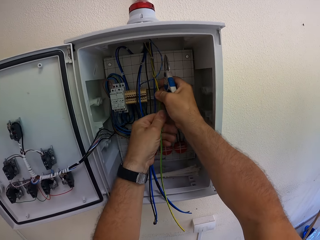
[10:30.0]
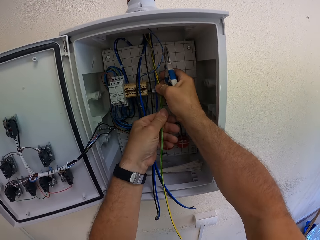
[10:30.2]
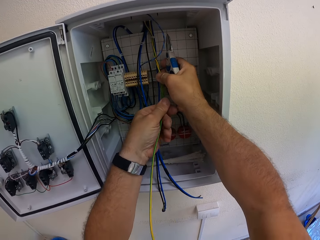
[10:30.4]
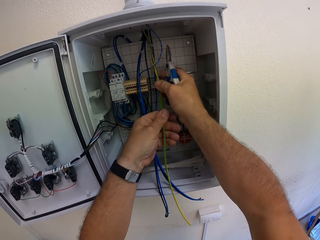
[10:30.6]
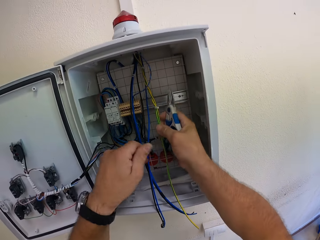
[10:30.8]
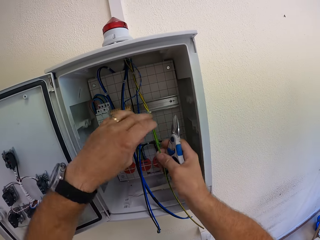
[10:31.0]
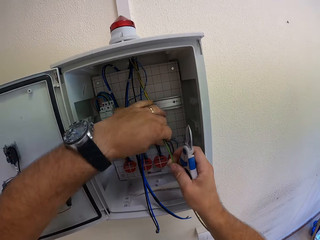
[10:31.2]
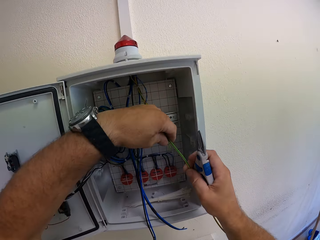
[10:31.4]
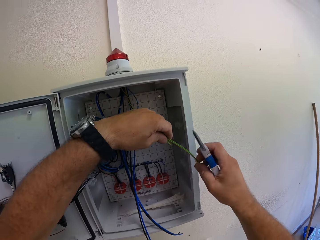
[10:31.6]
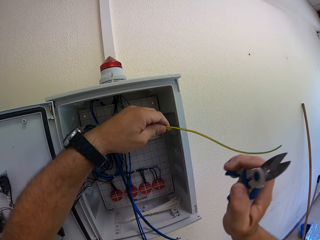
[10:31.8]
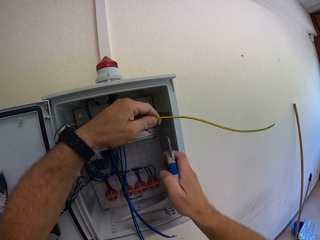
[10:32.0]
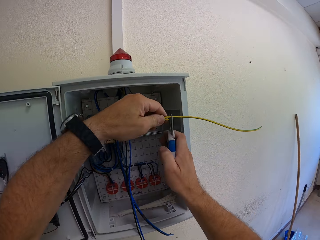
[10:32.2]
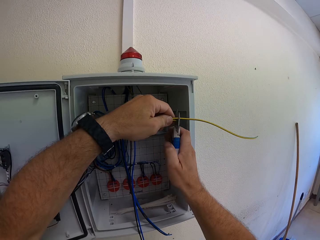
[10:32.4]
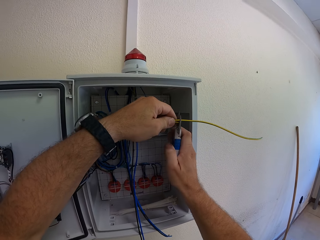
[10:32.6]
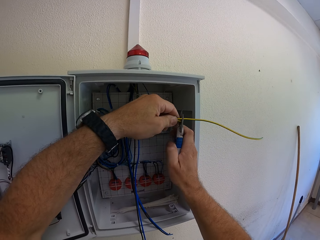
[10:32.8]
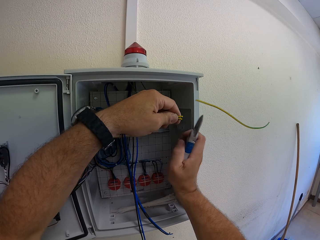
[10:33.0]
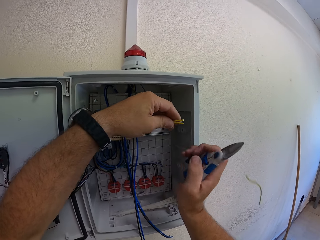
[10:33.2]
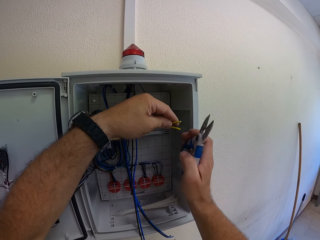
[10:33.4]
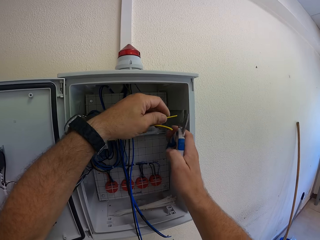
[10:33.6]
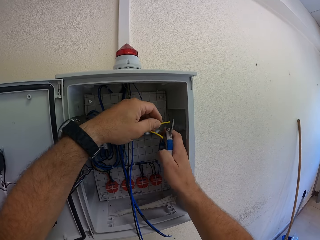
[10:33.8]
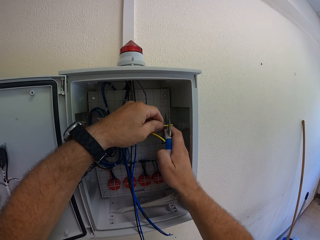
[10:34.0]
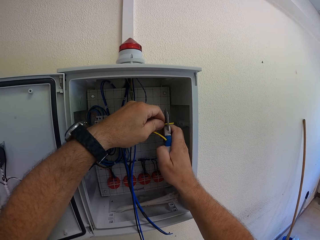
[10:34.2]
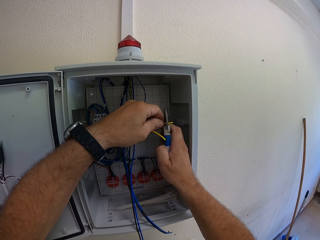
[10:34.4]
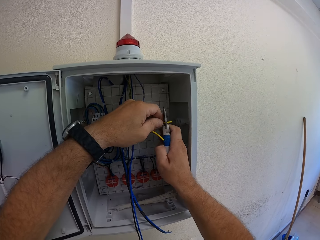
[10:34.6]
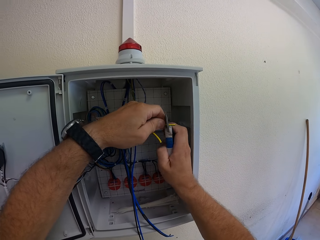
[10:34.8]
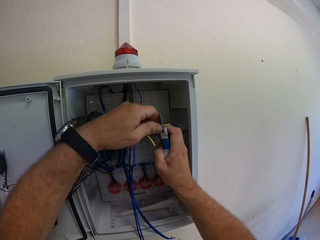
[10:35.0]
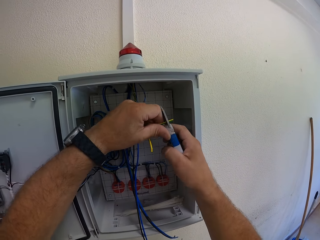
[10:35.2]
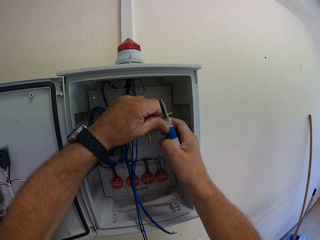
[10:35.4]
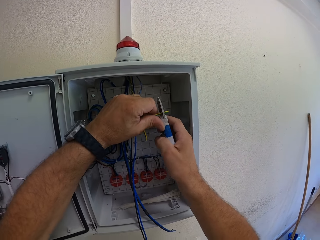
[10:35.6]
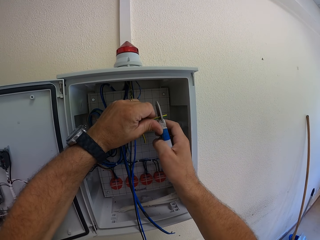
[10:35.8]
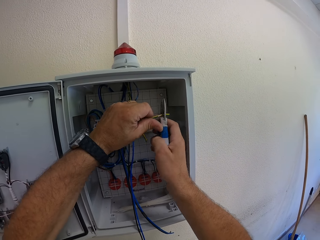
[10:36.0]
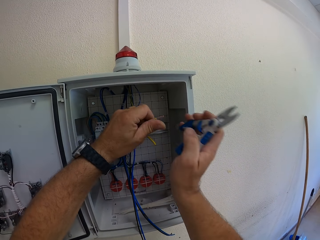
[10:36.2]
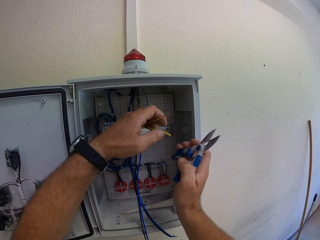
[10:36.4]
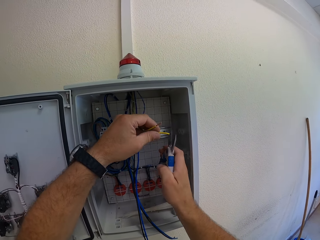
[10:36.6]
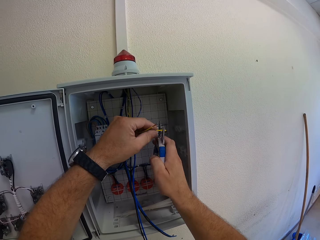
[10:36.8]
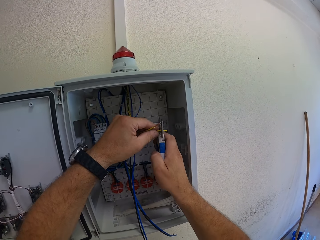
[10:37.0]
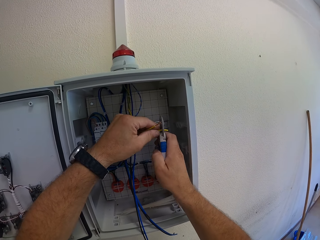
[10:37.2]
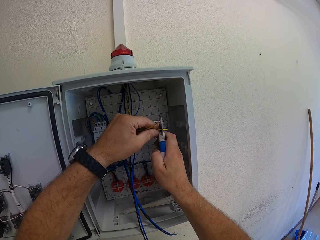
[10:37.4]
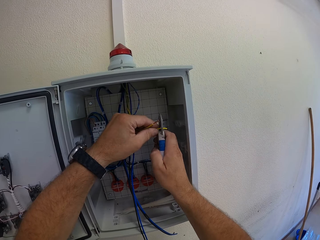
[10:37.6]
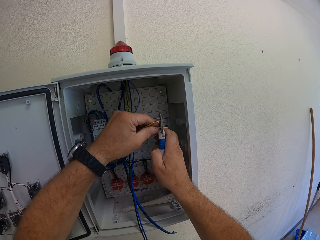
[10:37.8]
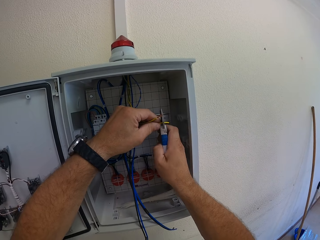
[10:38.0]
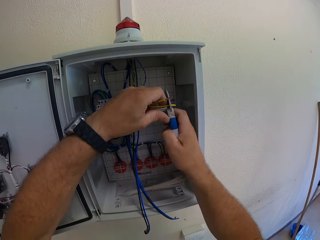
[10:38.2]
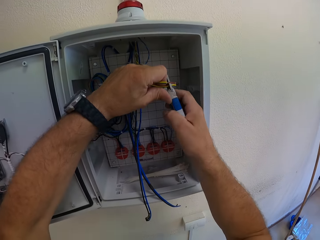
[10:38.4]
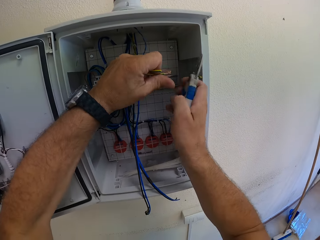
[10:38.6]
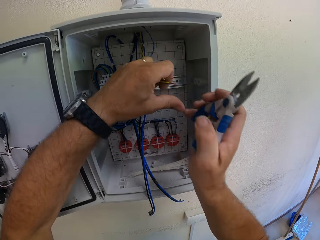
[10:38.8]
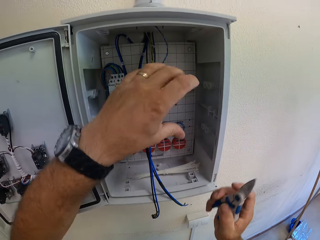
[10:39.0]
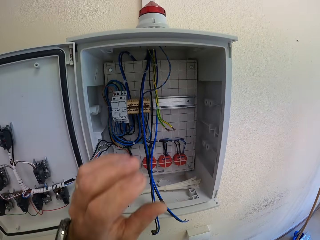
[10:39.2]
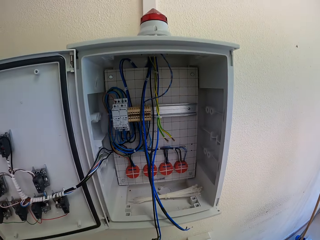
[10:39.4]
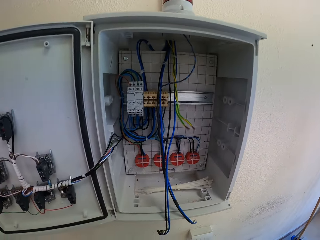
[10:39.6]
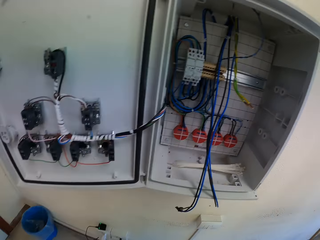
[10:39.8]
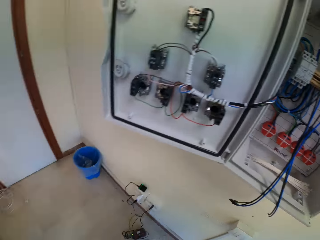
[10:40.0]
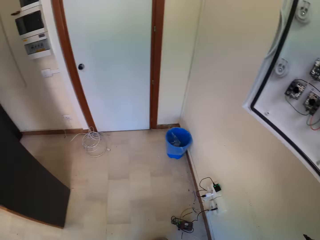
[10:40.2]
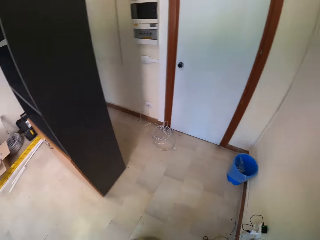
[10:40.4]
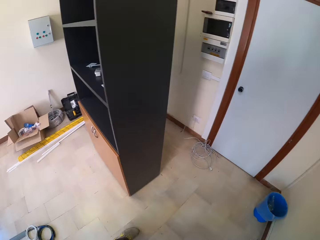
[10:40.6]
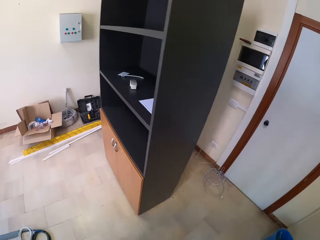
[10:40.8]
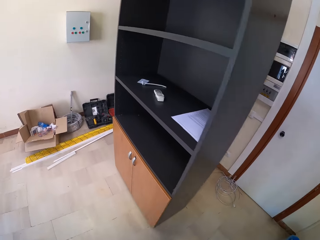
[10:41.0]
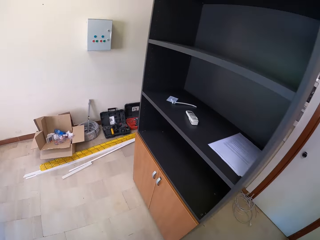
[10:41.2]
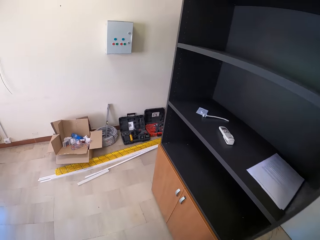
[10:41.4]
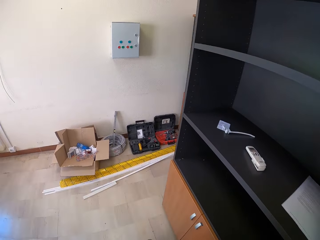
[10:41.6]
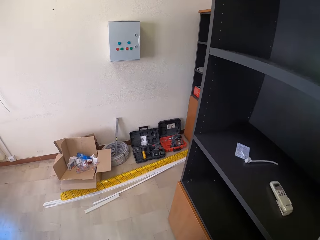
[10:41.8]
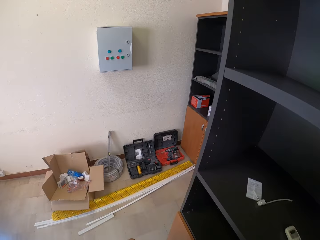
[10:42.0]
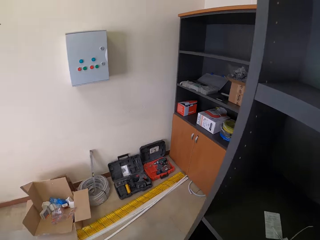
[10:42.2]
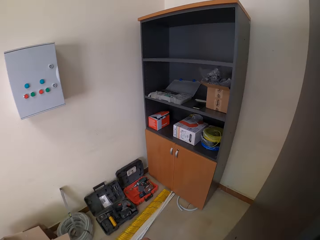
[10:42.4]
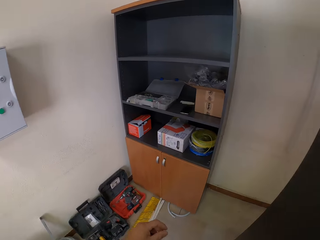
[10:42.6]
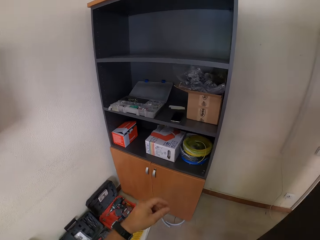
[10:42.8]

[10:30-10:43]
The camera wearer cuts a yellow wire with the Kevlar scissors or a plier. They strip the yellow wire ends with the Kevlar scissors. He removes his hand from the electrical box. He walks around the room, and walks towards the cabinet.

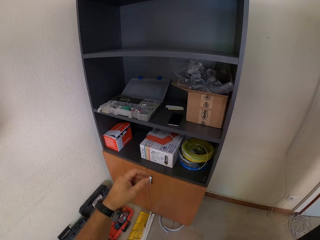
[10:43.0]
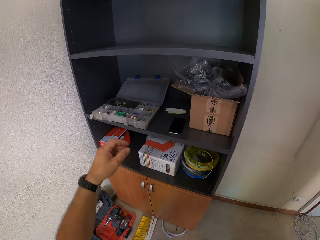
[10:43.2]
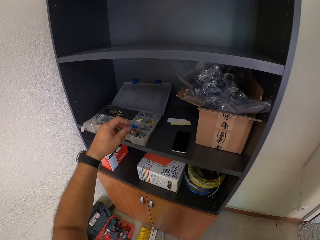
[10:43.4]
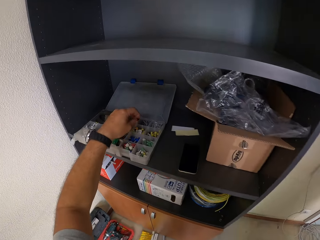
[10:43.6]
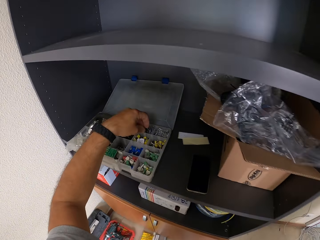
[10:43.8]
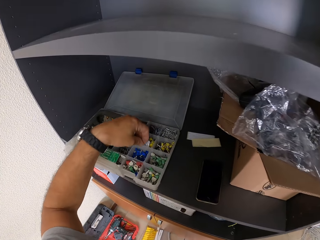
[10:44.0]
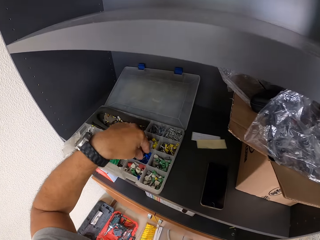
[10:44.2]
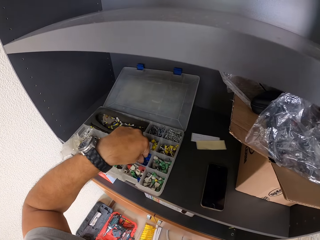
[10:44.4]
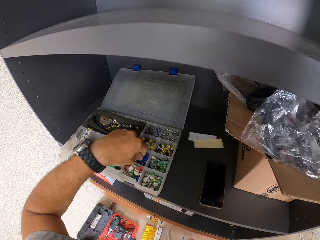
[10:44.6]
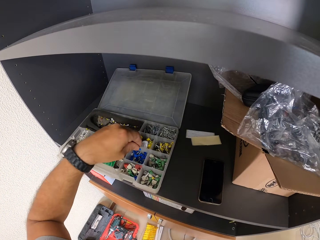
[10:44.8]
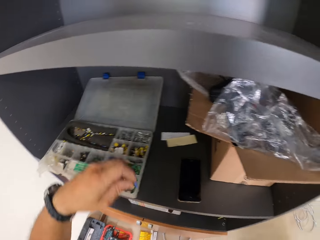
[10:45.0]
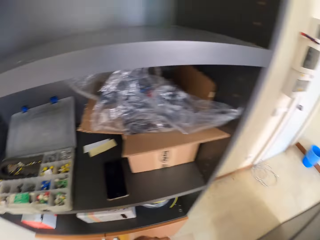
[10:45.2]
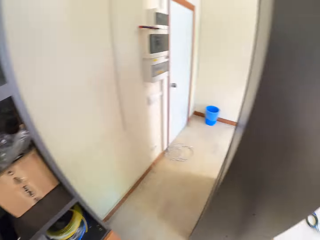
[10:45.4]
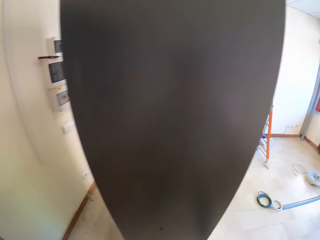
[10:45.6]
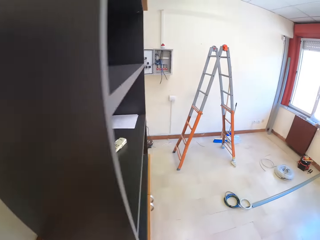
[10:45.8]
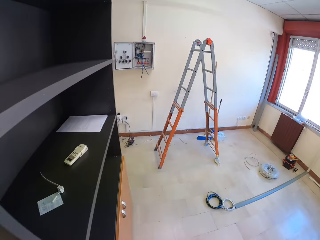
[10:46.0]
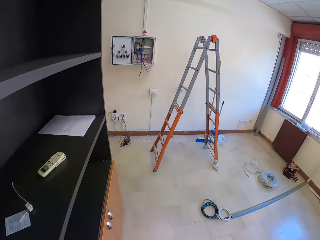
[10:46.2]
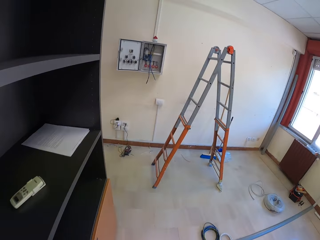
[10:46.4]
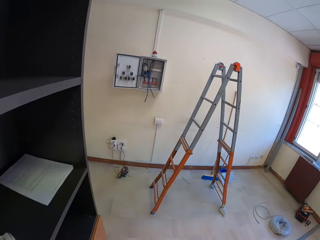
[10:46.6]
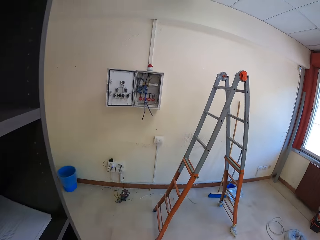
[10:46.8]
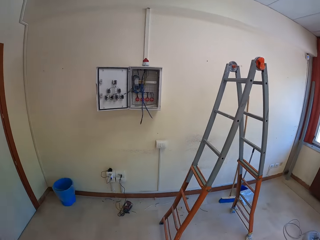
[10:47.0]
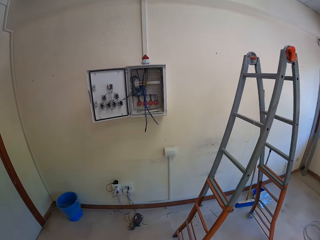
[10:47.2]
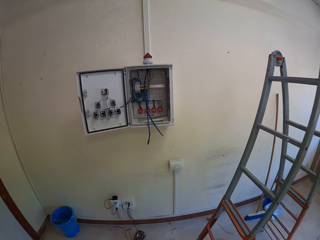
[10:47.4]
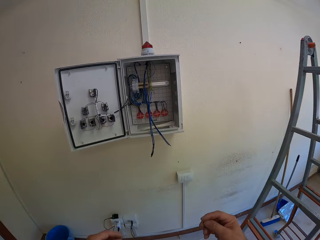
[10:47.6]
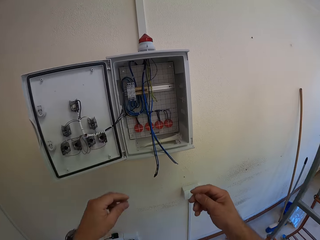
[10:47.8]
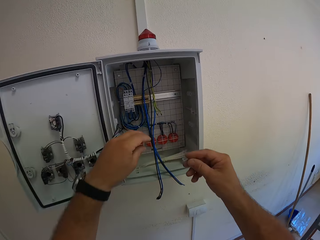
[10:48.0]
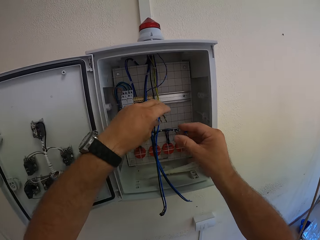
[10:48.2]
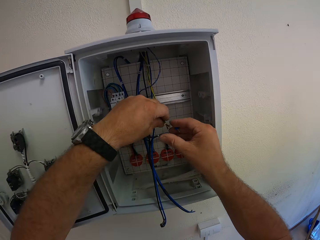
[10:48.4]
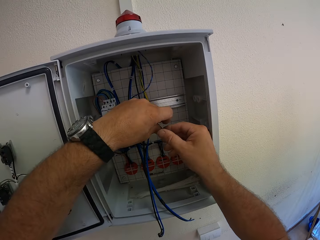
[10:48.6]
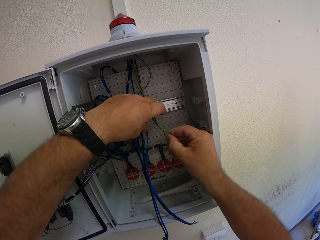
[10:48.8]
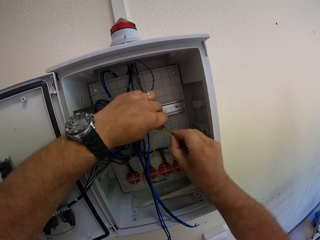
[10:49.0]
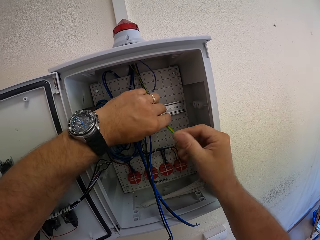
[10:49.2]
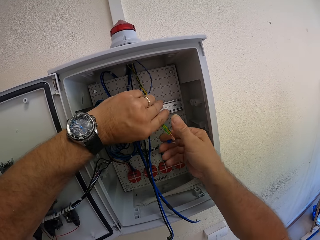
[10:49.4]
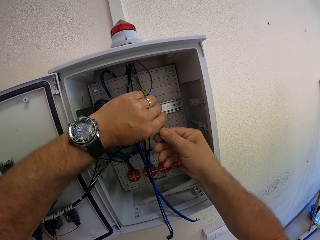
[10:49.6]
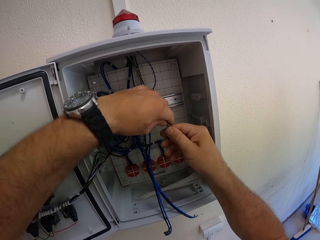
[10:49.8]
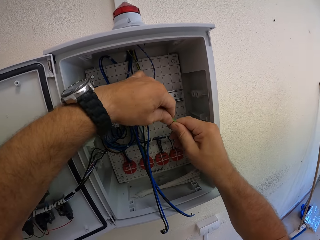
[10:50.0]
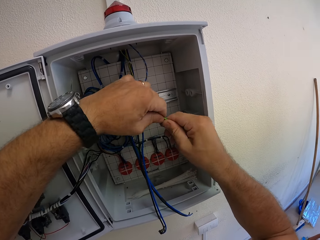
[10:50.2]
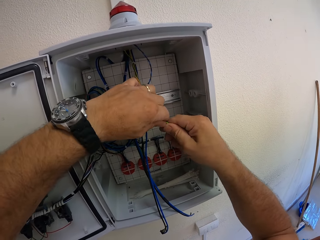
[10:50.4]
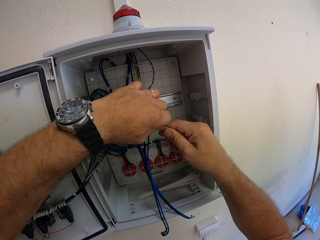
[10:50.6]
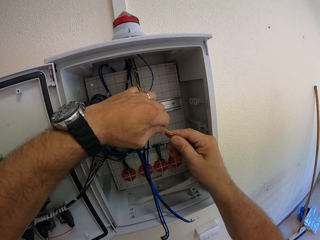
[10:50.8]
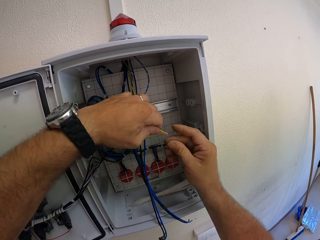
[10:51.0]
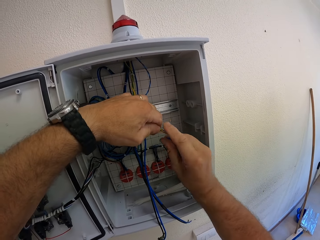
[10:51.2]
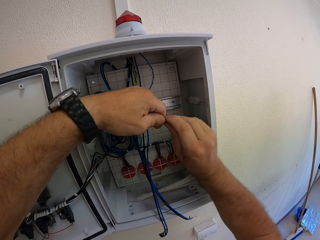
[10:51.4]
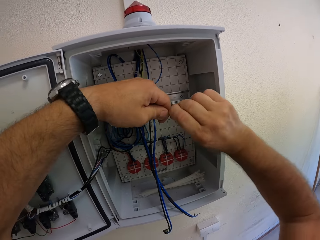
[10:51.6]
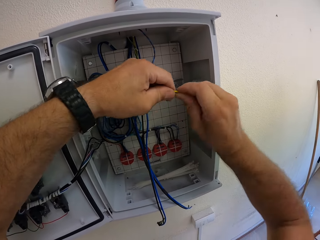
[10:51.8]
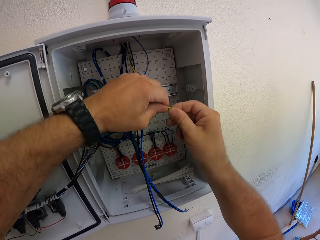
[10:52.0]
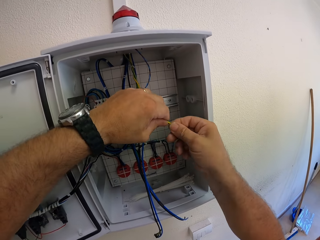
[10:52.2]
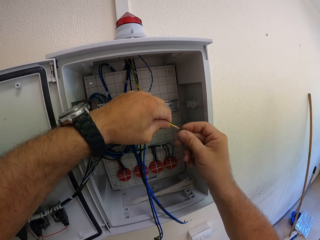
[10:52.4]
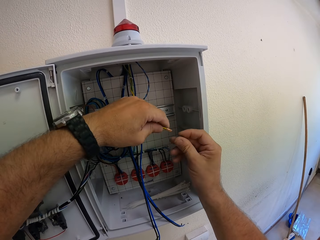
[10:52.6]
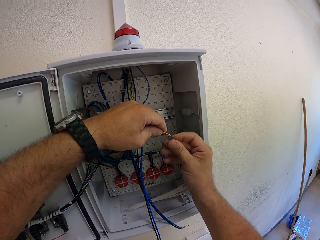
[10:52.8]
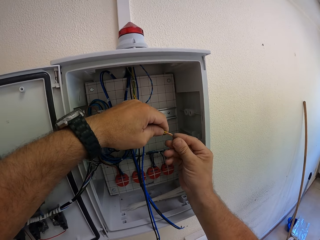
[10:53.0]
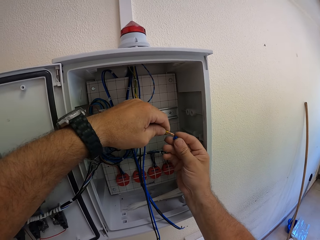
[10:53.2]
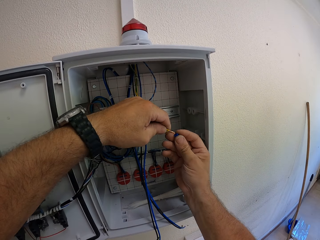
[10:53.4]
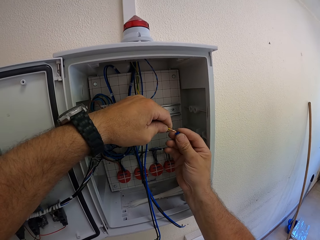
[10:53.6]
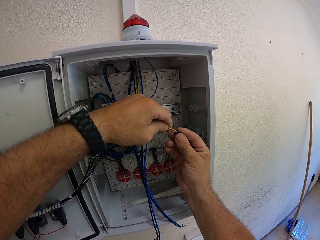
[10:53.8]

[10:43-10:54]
The camera wearer picks a nut or cord terminal from a deep organizer. They walk back towards the electrical box. They touch the cables in the electrical box, fix the cables in the electrical box, and twist the yellow wire ends together.
